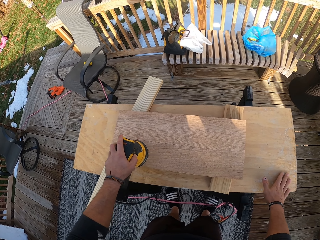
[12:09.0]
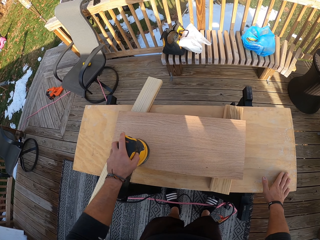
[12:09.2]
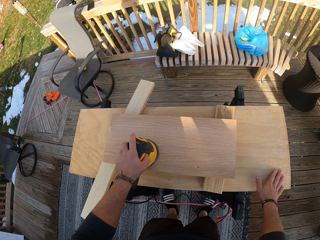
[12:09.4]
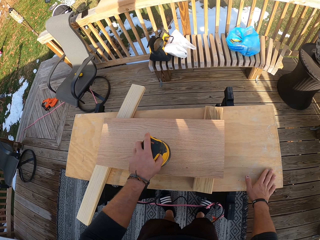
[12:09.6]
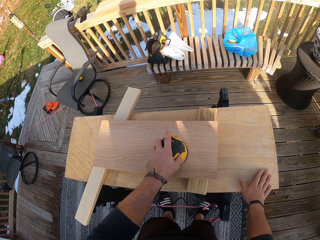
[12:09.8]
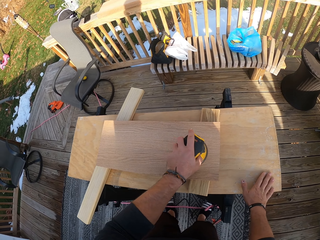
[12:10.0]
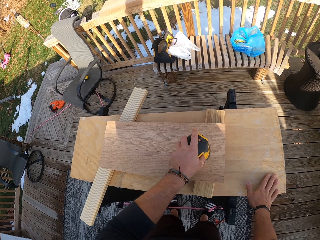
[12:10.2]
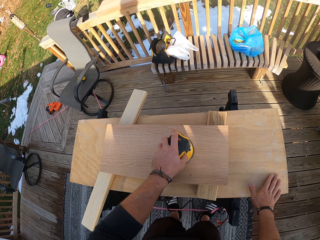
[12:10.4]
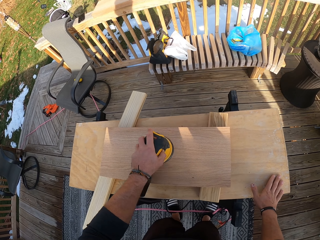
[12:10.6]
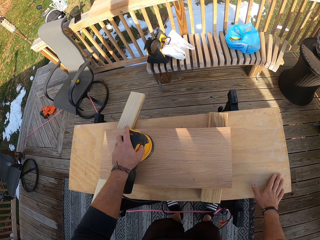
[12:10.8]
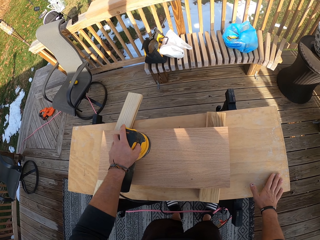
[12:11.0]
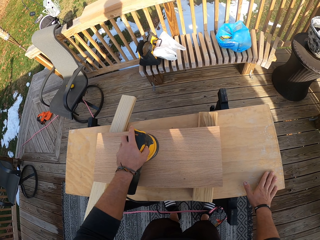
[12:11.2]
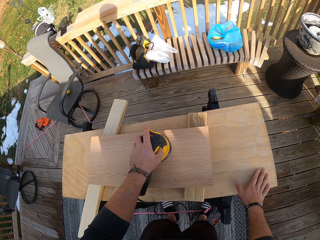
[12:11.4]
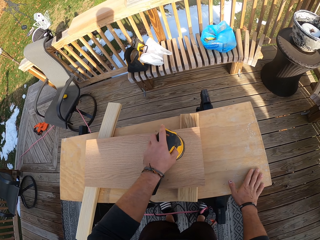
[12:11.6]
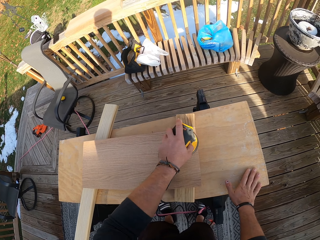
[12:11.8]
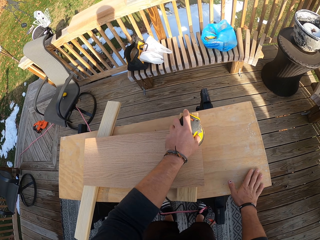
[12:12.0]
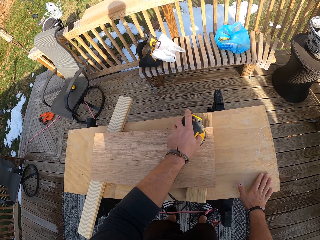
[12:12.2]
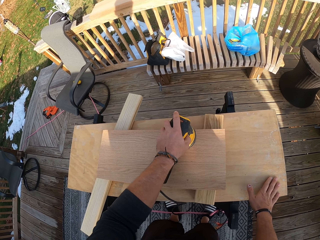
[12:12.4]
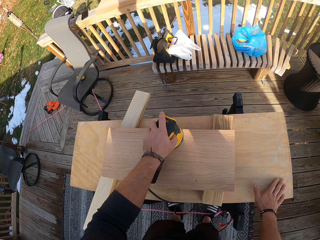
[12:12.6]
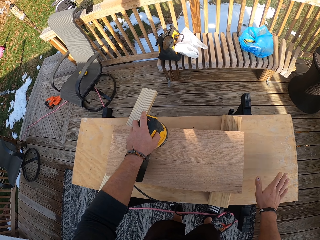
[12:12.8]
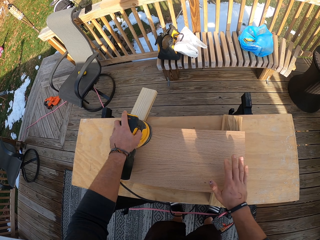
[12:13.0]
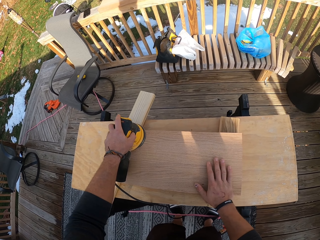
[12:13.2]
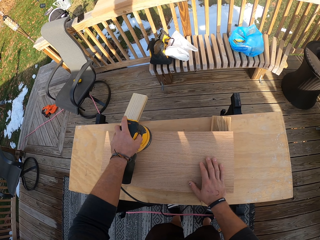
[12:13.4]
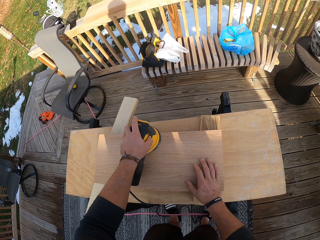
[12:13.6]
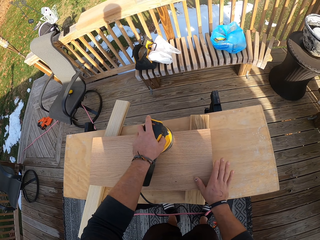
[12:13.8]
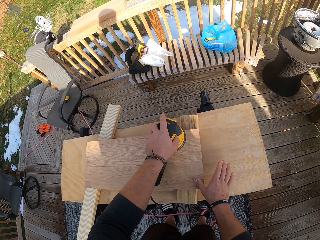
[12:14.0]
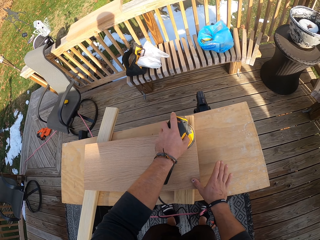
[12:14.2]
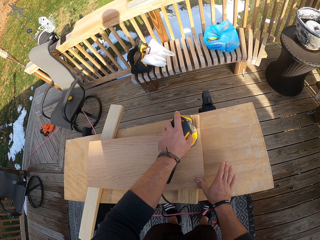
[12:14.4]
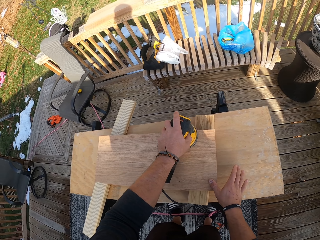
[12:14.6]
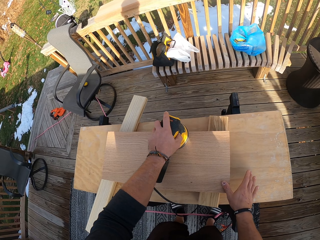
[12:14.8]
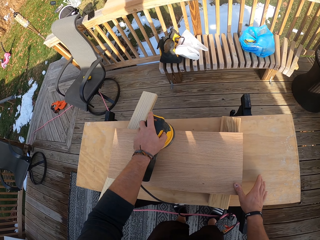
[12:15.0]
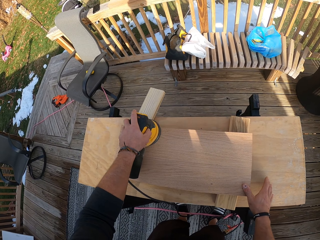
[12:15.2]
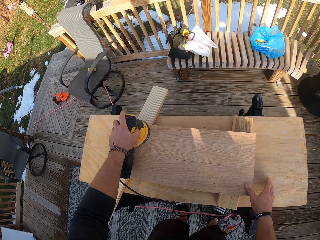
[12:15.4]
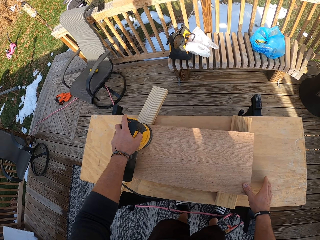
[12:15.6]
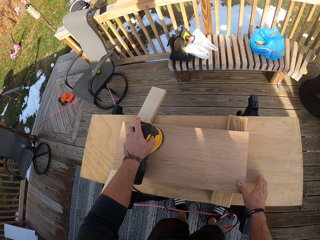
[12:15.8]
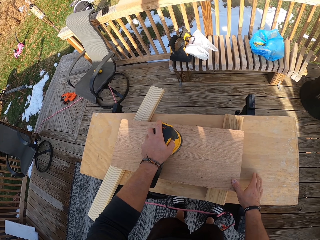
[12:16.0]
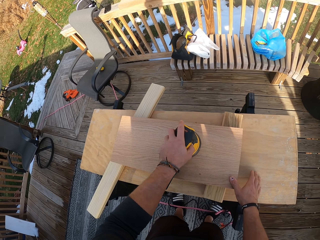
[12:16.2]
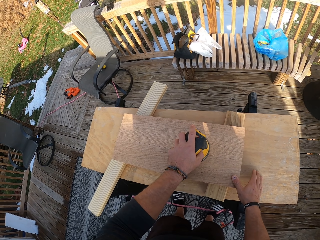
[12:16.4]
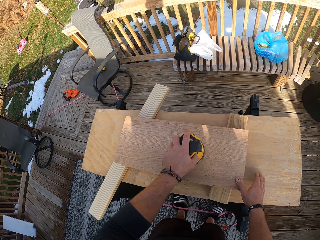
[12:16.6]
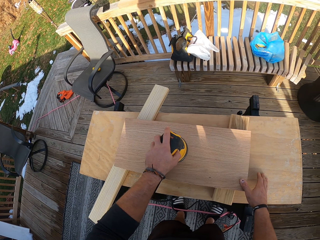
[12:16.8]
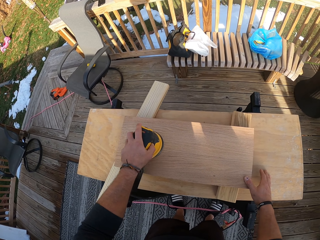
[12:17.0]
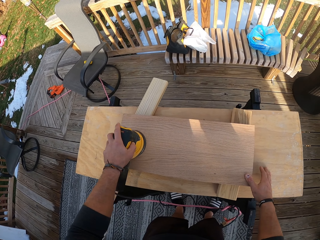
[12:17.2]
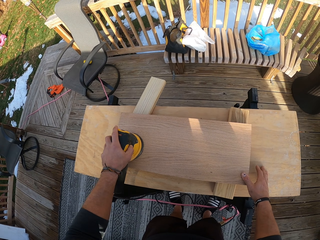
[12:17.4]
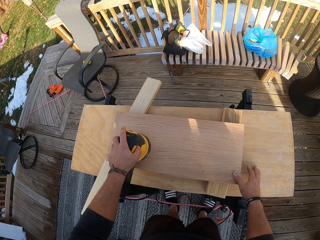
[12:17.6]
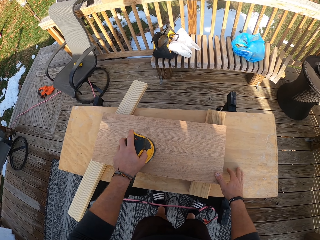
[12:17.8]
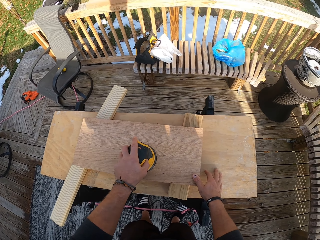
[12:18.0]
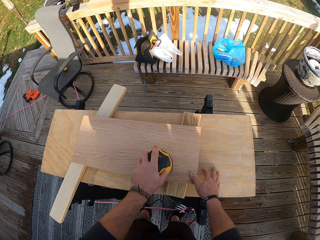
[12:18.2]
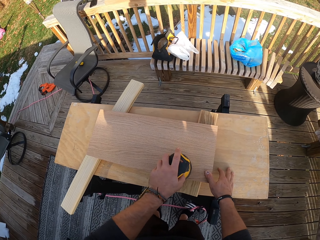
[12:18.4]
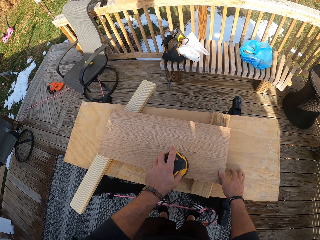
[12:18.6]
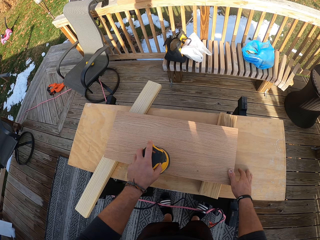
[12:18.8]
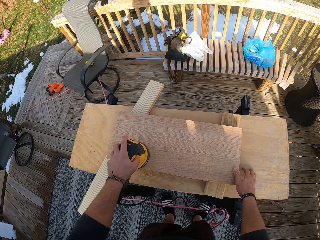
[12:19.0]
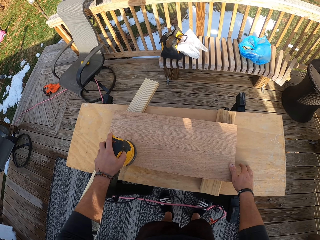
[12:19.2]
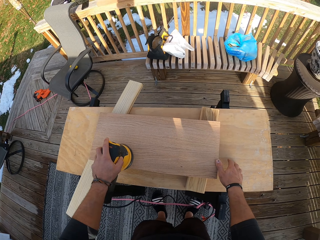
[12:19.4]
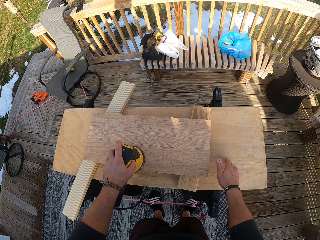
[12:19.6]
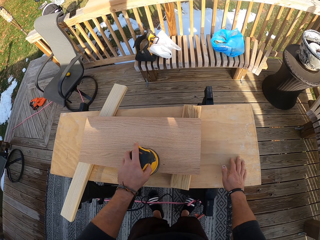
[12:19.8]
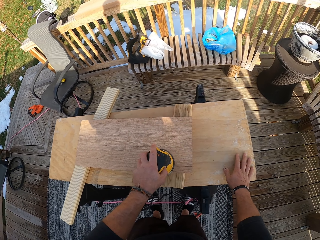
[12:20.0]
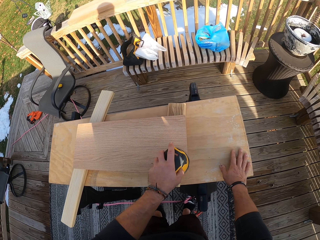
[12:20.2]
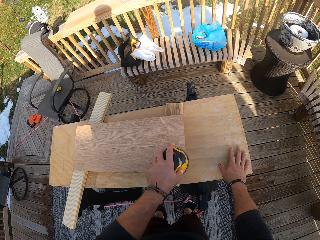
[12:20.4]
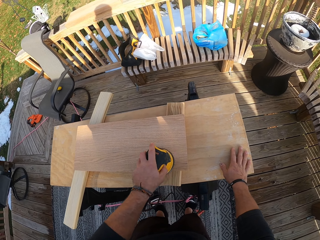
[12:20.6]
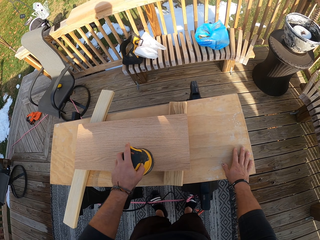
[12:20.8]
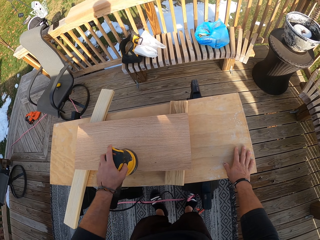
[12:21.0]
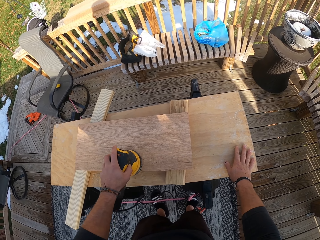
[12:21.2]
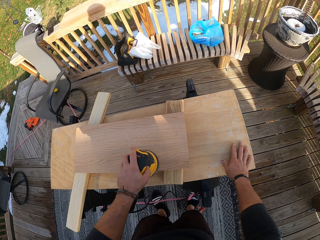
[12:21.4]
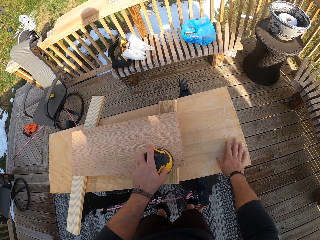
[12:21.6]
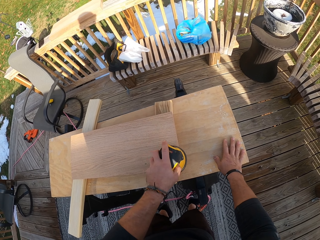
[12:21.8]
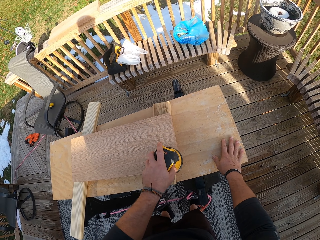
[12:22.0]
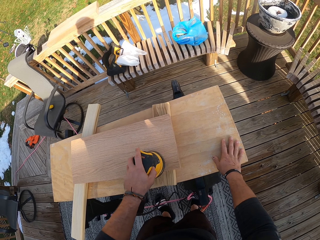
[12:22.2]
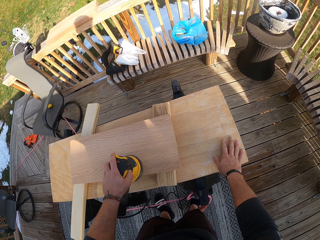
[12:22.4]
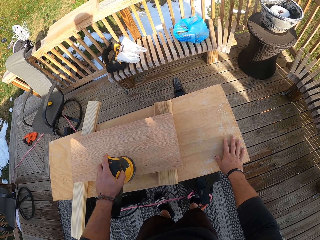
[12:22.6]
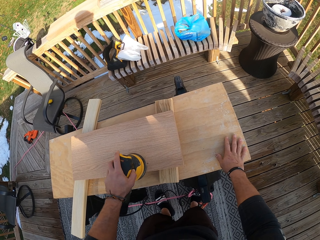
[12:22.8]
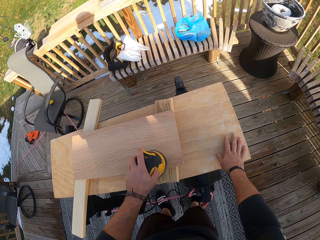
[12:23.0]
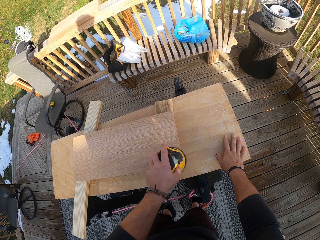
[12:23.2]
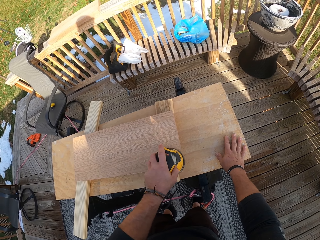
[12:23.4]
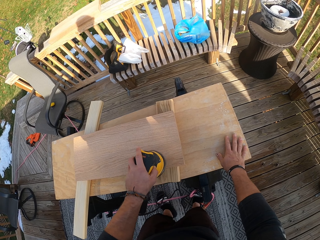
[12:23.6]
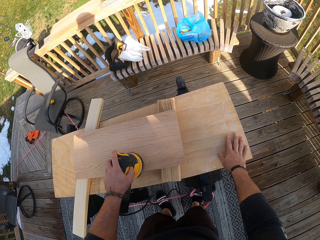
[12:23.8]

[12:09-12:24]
The camera wearer places his right hand on the plank of wood on the table. He smoothens the wood with the sander. He places his right hand on the table. He smoothens the wood with the sander.

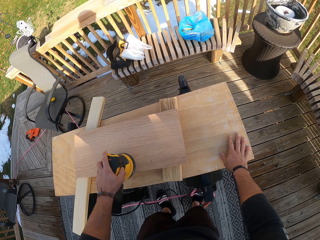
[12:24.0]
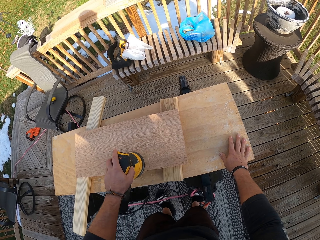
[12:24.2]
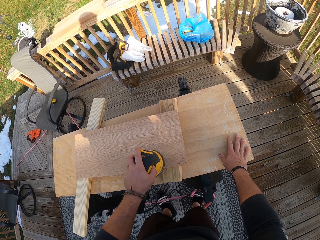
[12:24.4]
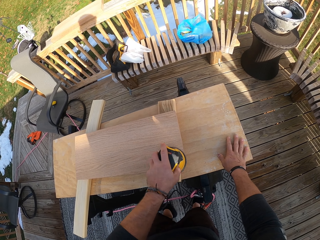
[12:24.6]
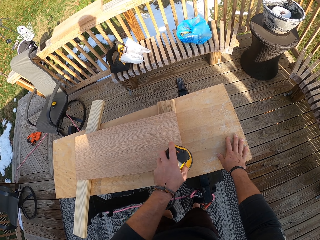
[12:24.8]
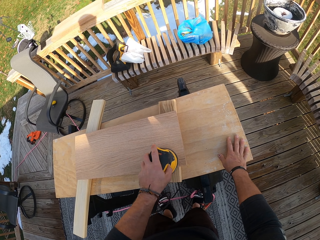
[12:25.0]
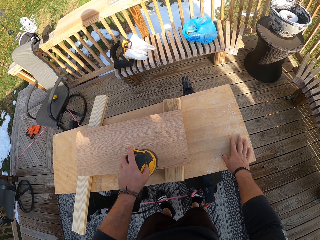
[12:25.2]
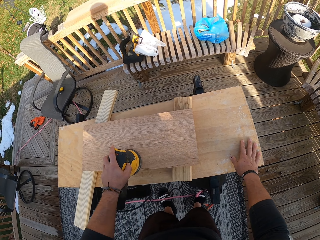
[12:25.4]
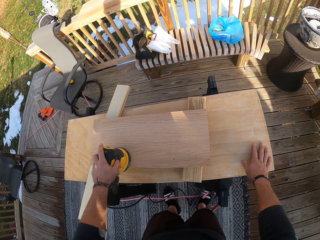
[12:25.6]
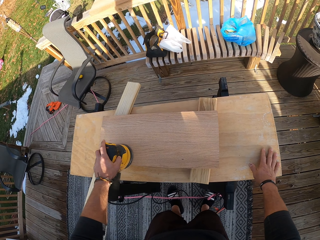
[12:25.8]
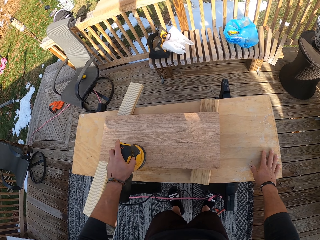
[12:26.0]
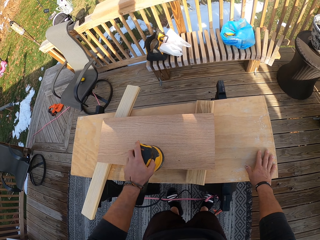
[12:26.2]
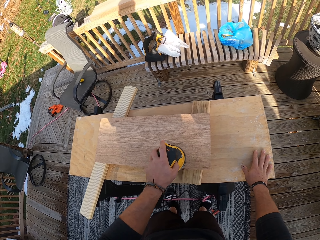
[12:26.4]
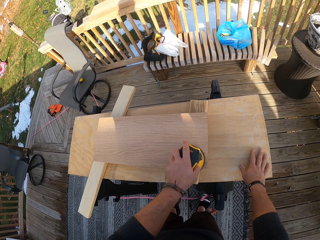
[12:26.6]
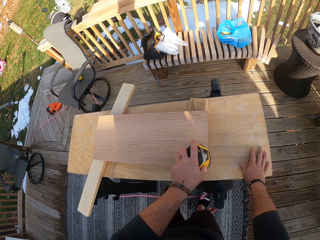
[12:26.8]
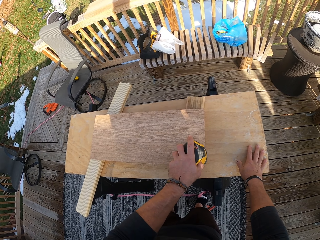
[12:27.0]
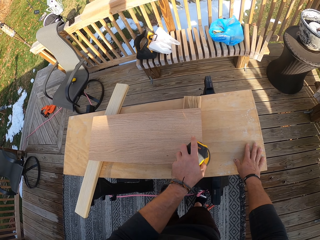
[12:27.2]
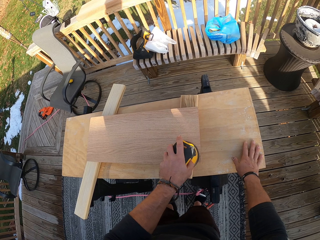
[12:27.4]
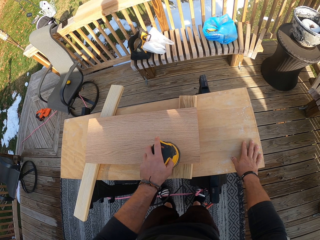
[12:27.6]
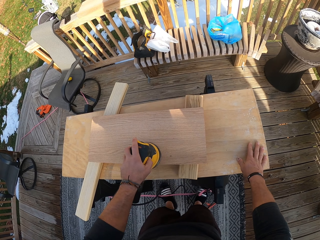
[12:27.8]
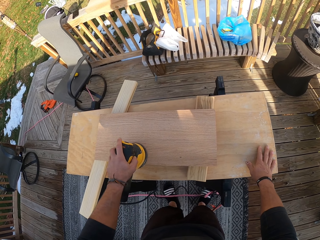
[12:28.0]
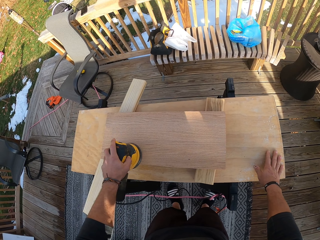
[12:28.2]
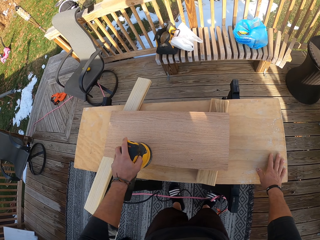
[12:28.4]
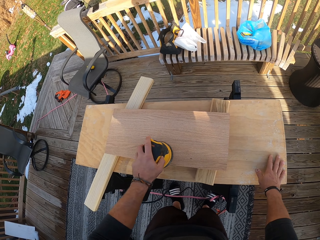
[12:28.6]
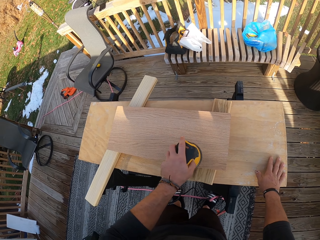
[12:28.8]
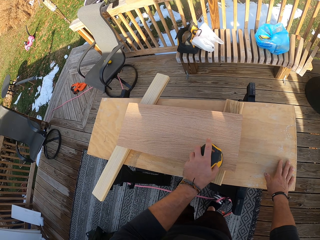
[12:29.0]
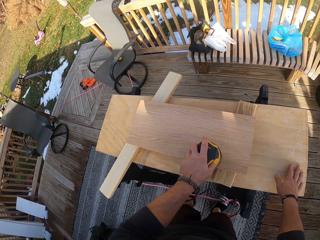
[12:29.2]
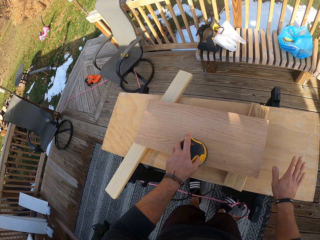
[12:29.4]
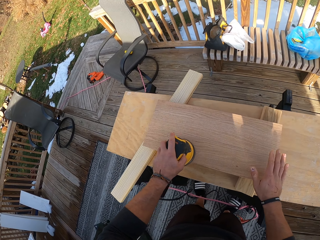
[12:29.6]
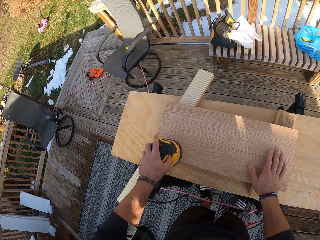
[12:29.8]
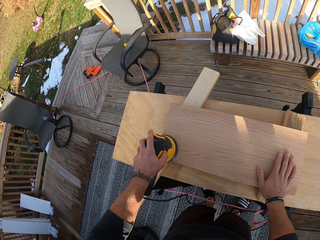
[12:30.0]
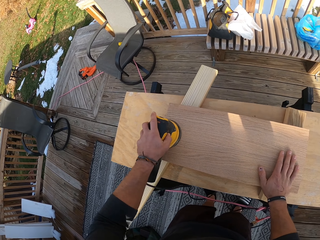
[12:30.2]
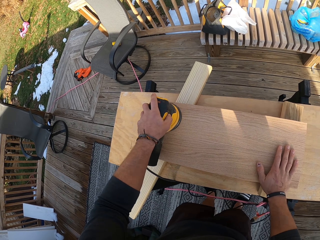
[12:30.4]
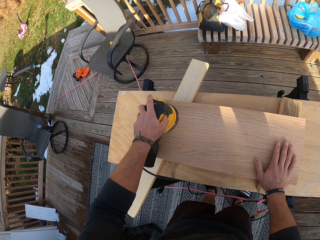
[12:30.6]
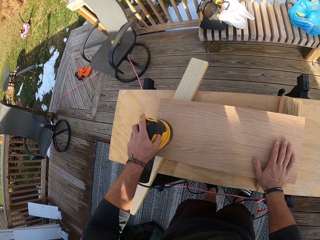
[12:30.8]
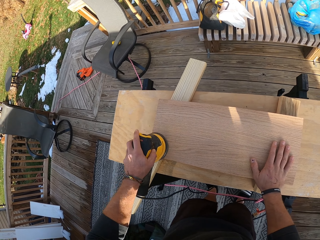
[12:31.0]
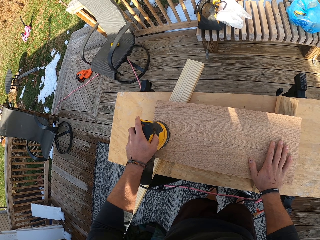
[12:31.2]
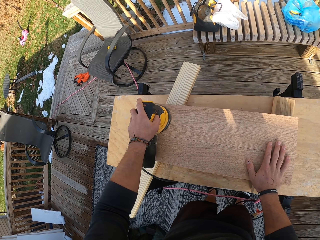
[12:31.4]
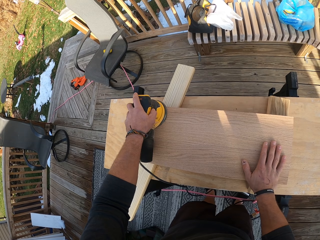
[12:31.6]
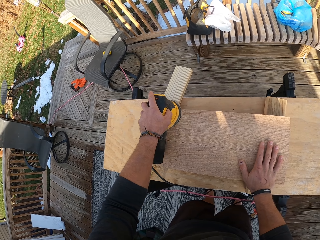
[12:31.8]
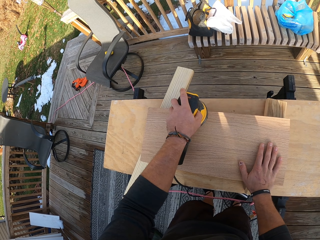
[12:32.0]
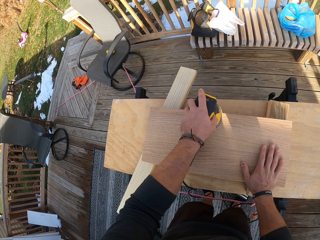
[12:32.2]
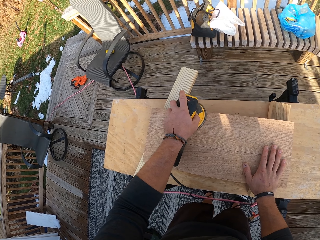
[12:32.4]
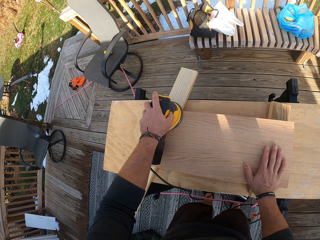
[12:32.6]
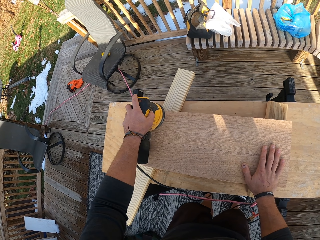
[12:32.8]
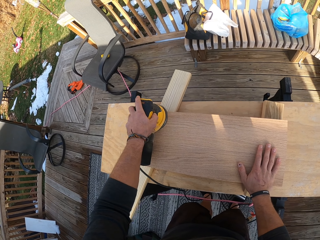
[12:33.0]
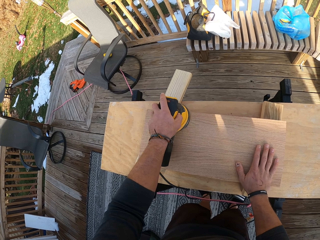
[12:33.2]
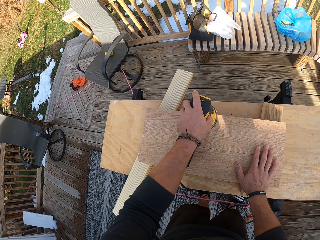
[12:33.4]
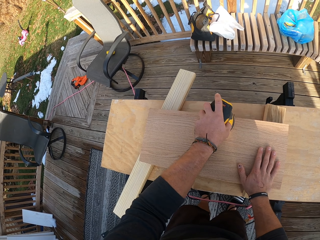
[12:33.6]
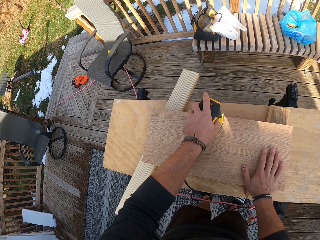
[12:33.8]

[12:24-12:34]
The camera wearer places his right hand on the plank of wood on the table. He smoothens the wood with the sander.
